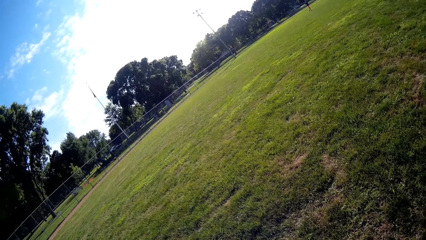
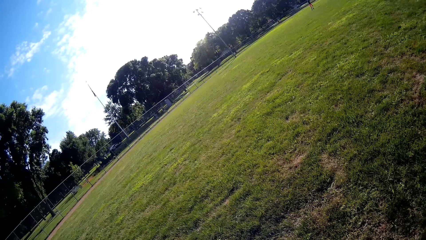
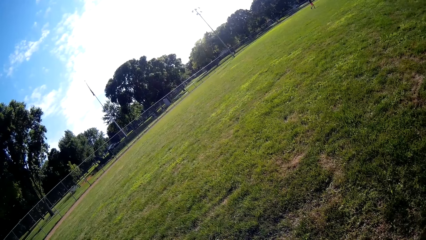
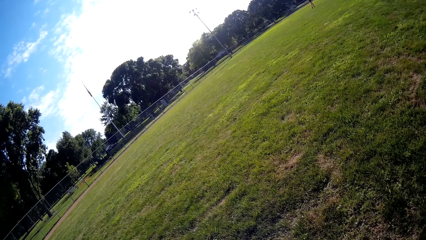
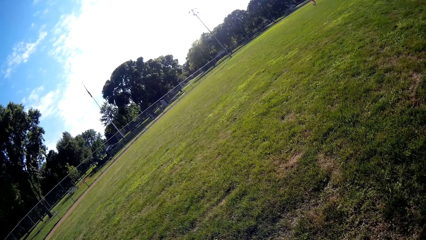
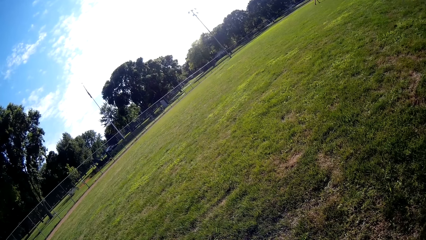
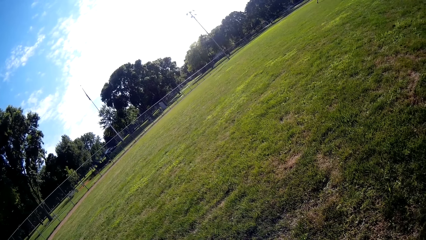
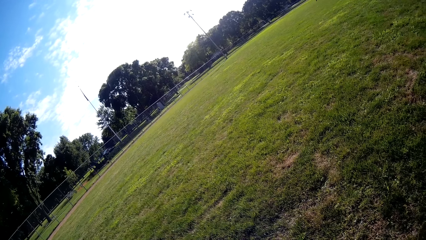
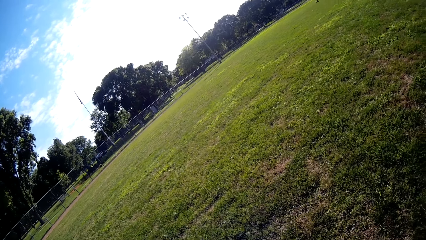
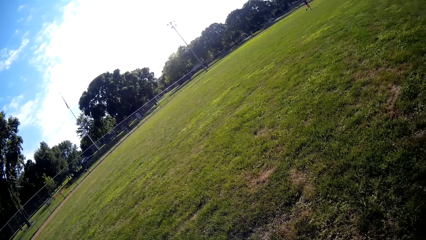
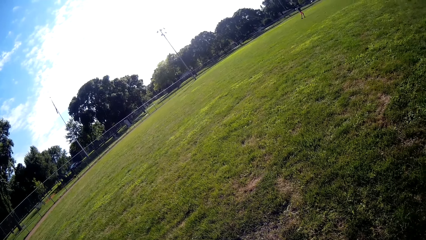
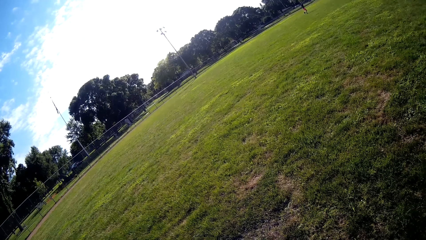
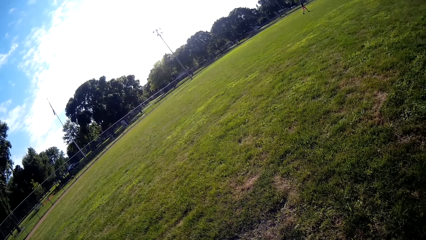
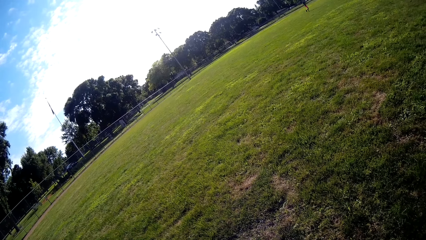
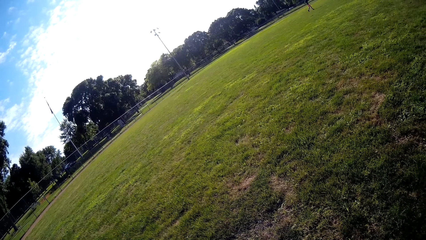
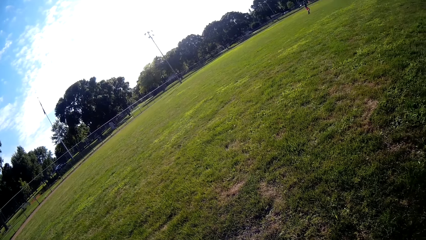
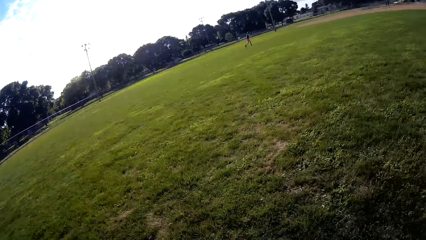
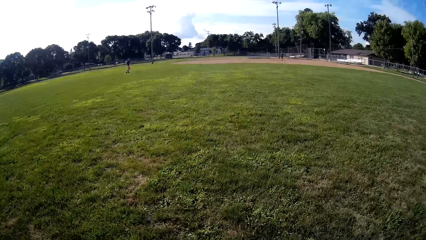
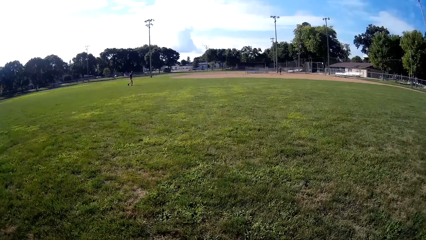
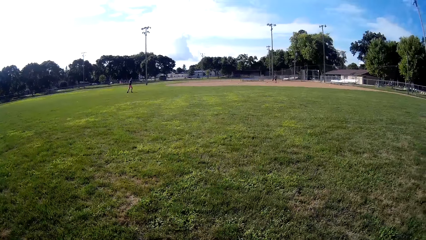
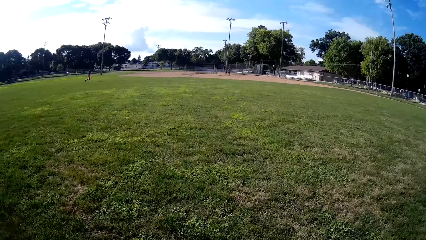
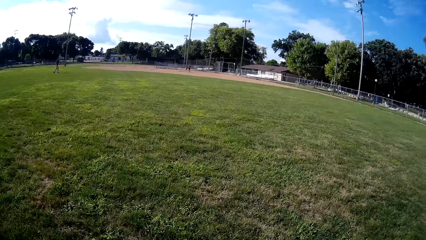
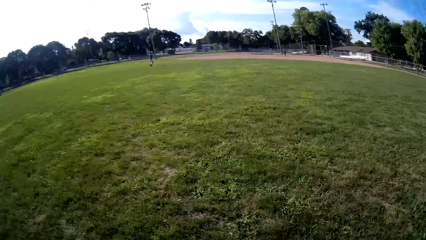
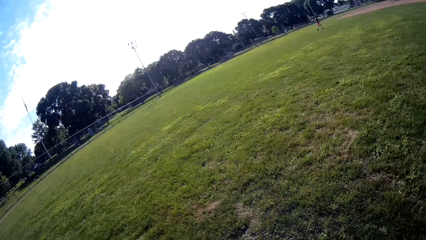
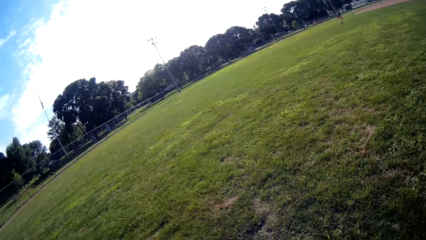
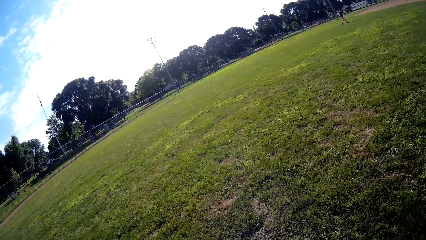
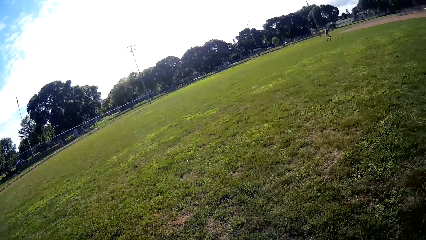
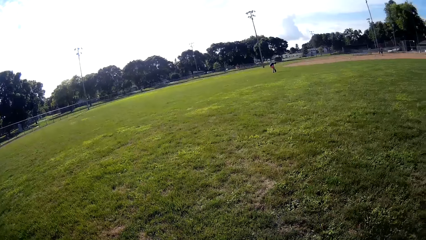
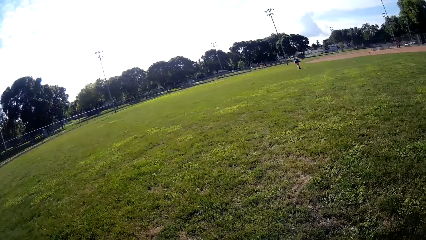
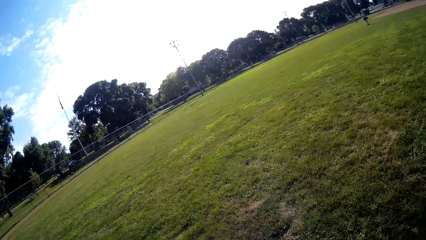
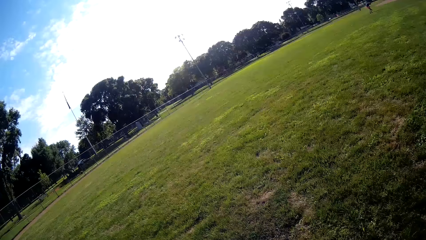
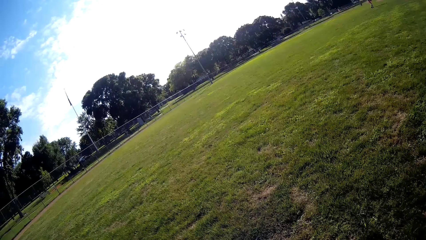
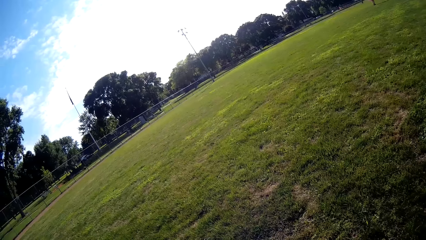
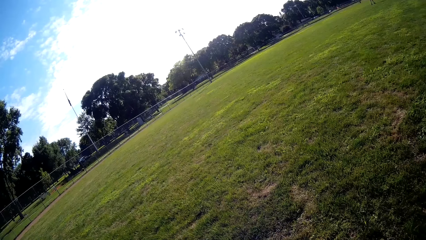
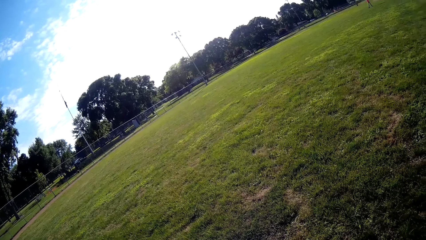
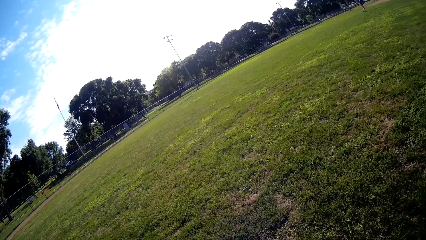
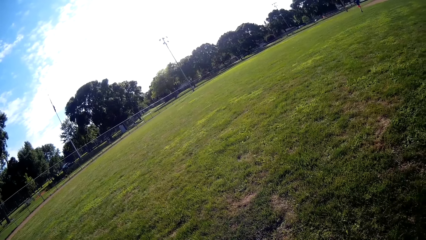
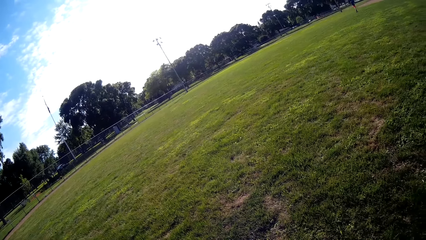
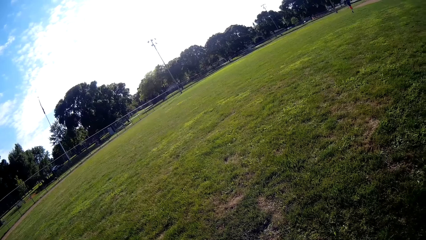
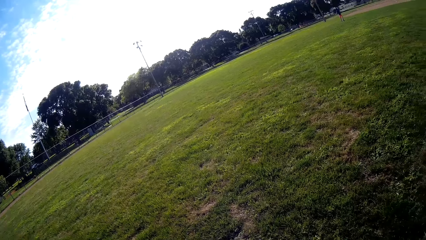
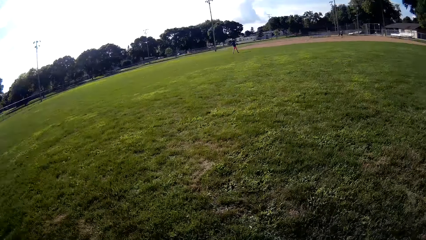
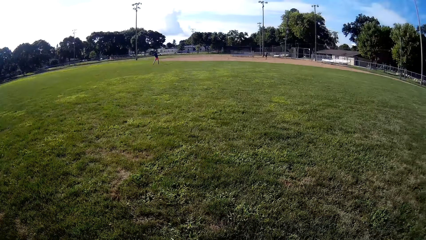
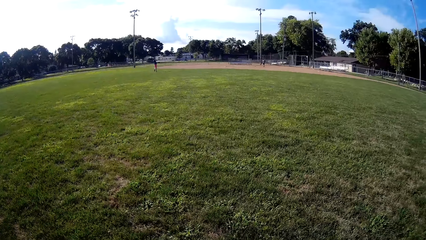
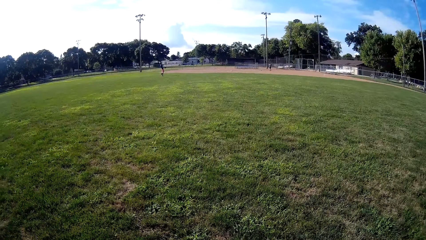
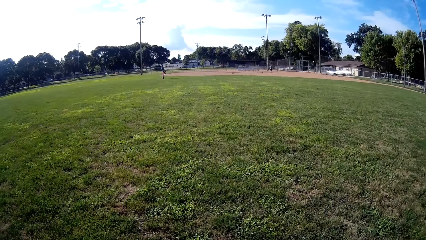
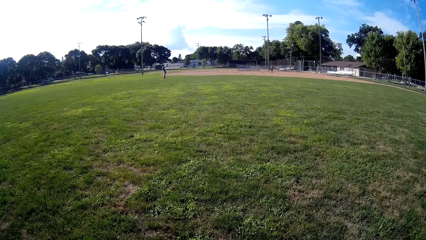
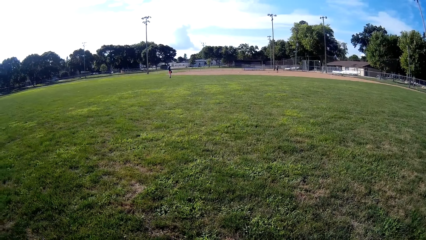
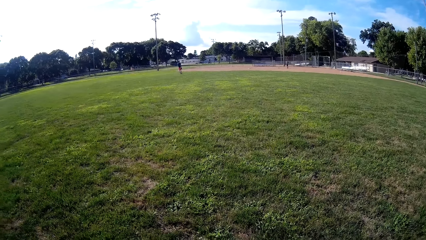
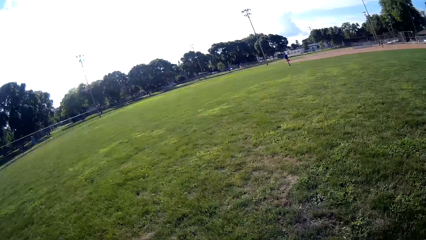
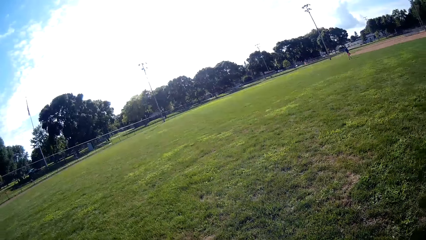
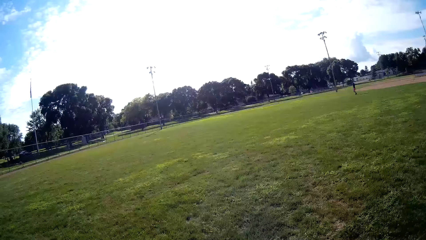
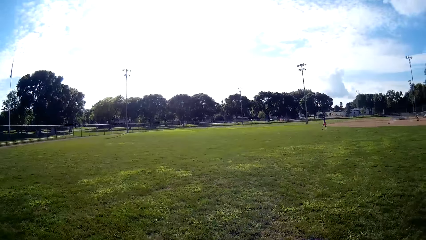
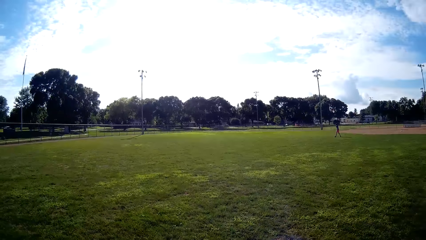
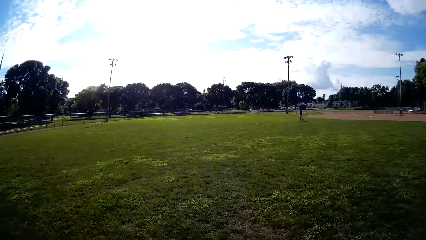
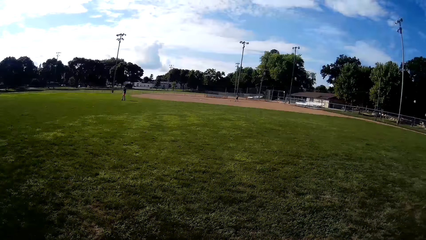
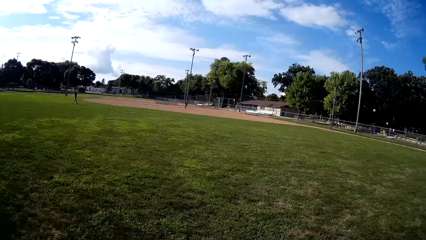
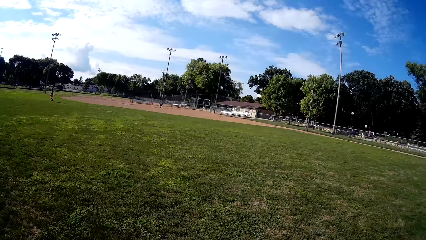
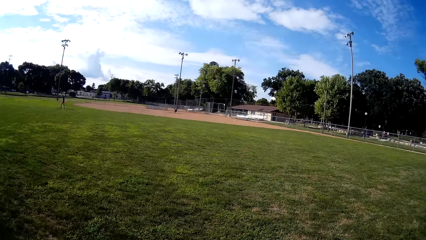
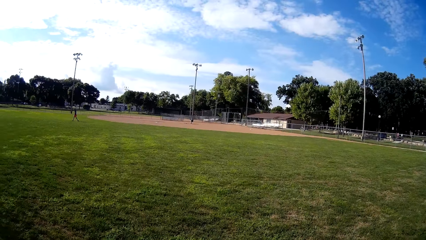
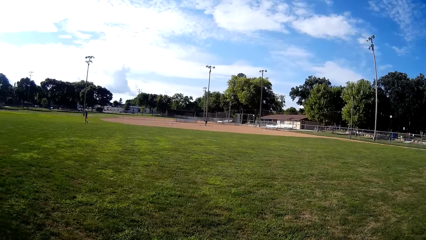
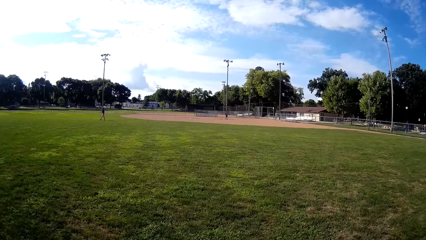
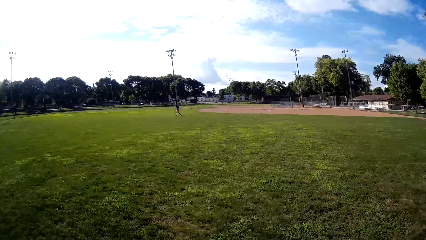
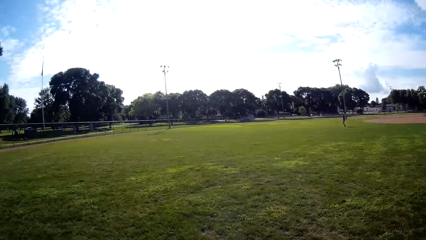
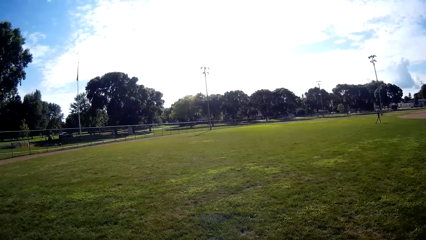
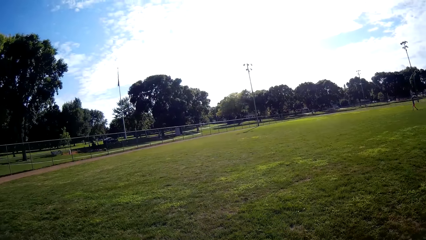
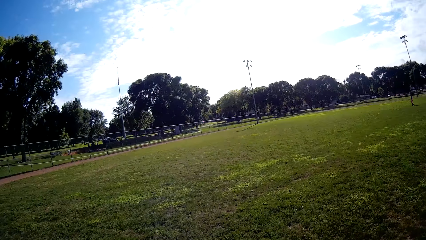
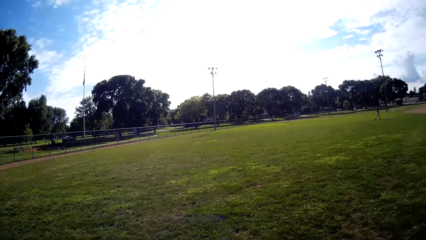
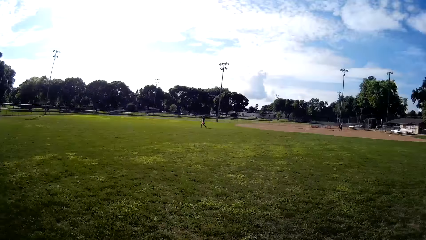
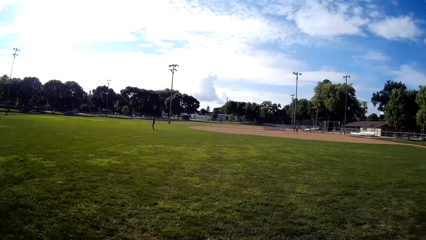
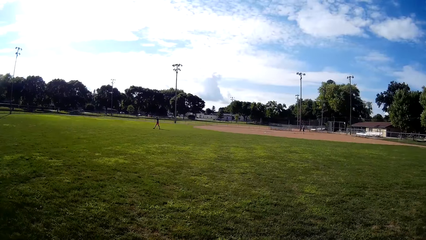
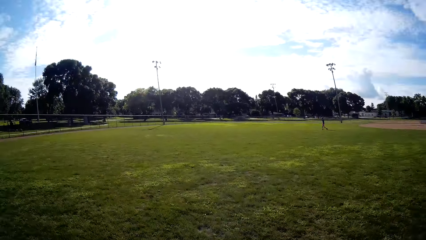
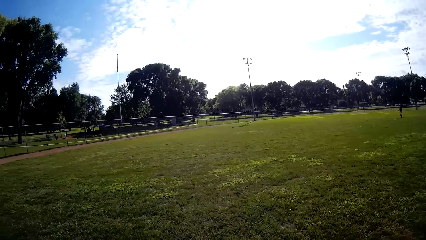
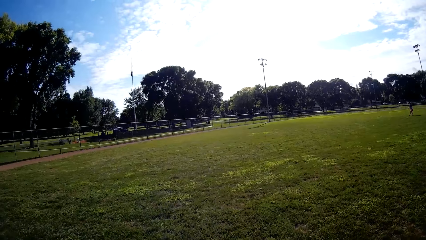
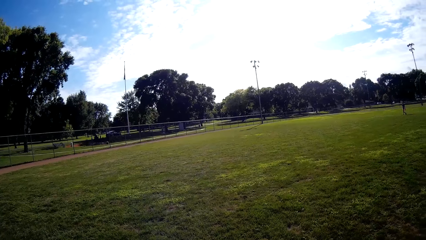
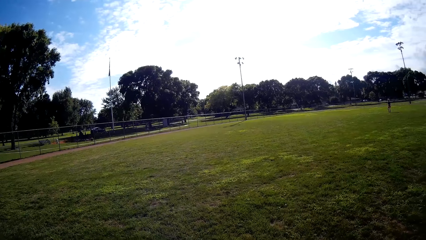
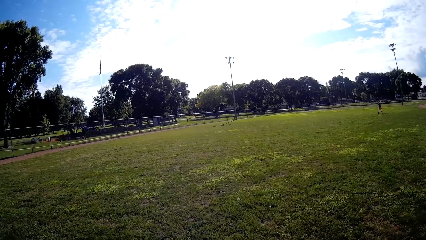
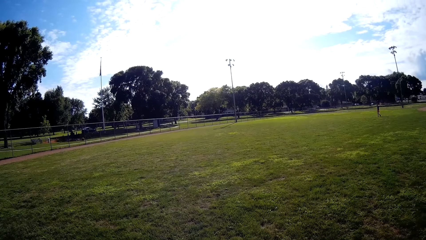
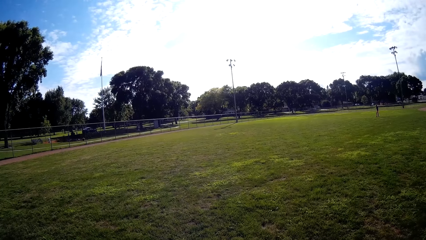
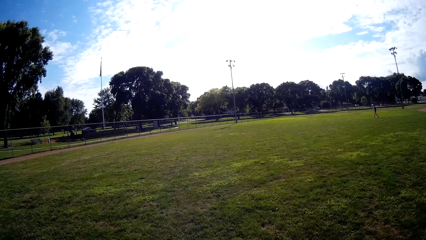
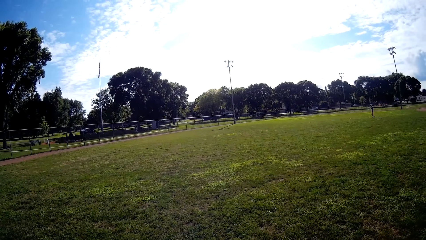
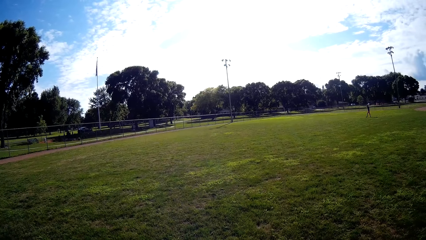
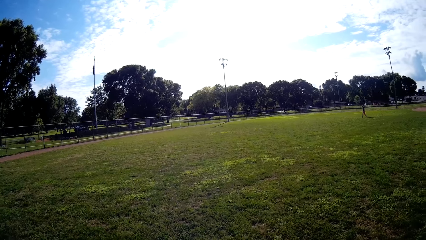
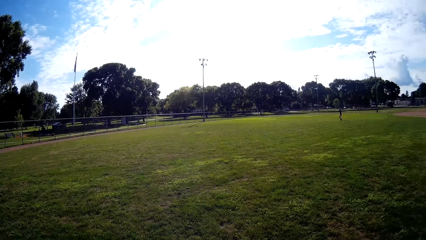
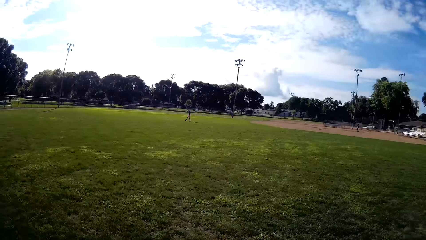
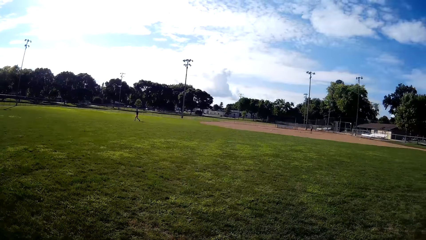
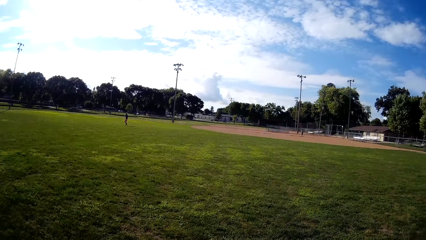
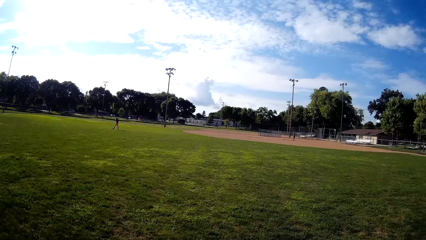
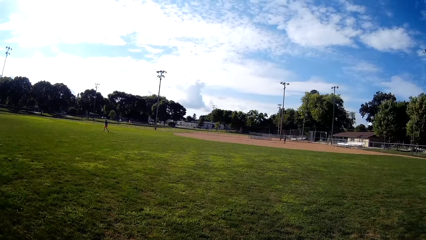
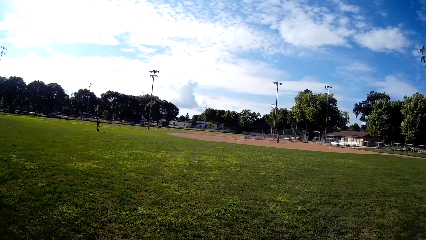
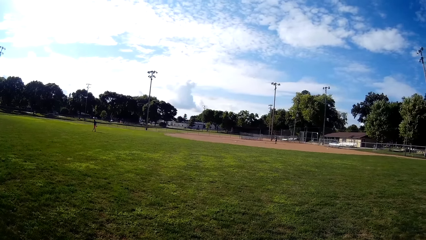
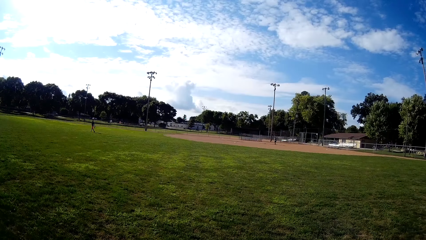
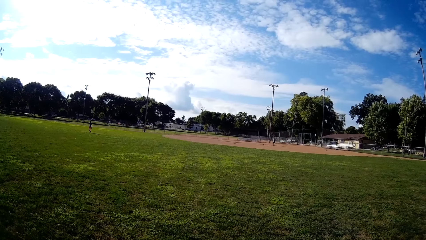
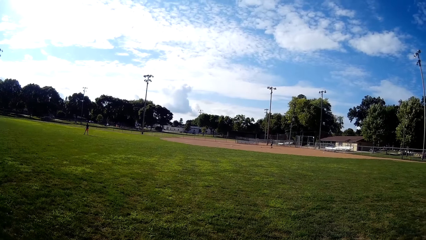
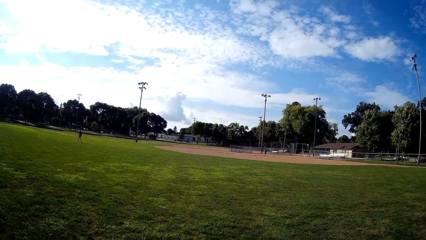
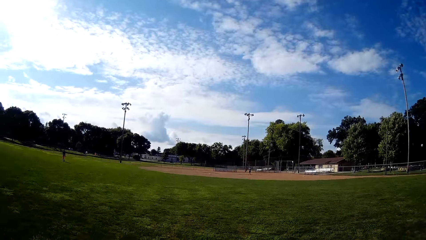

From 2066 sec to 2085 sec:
A man runs on the field. The man walks.
